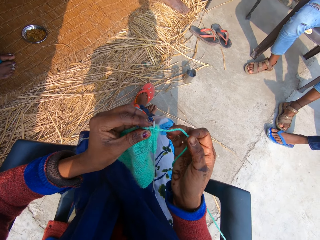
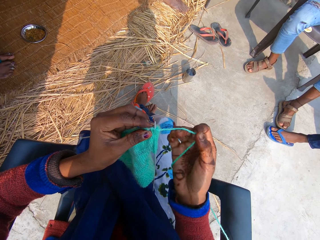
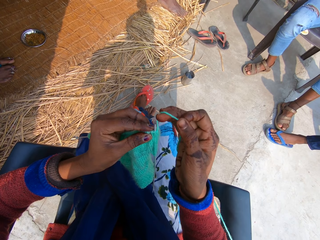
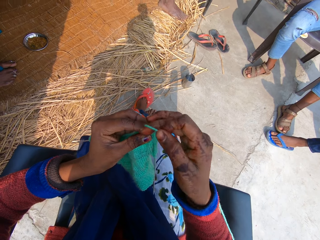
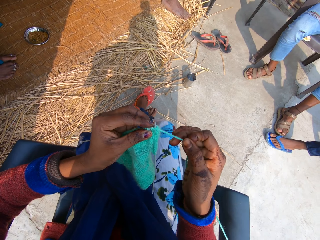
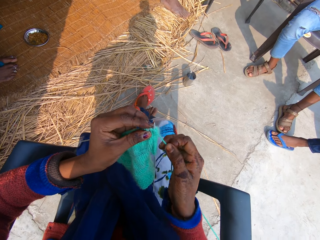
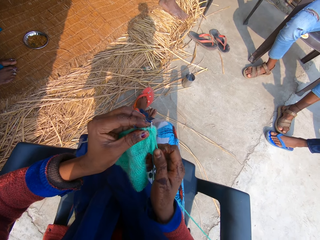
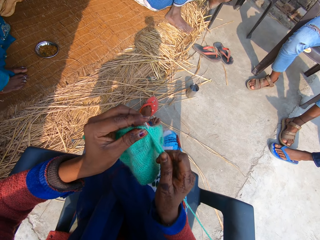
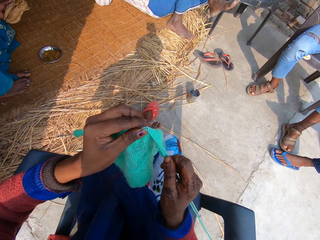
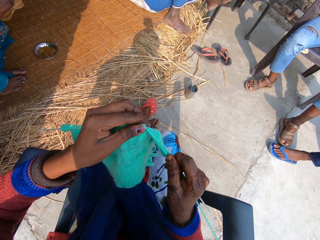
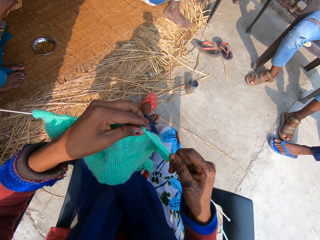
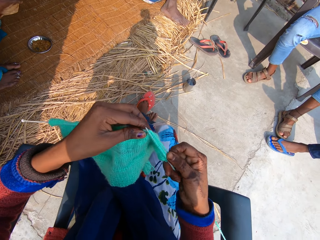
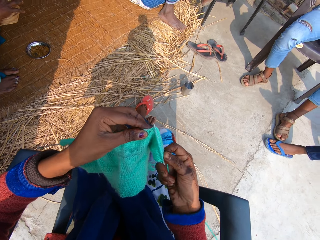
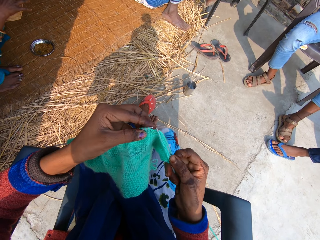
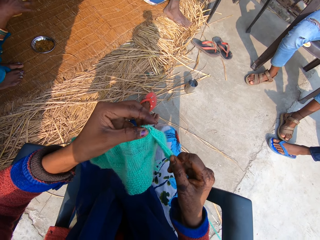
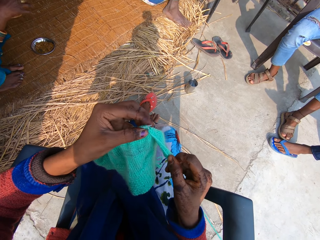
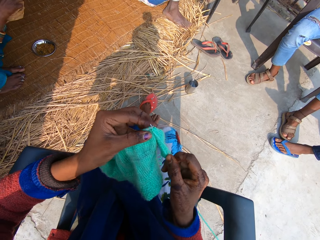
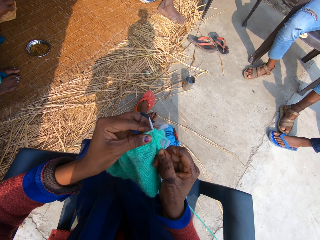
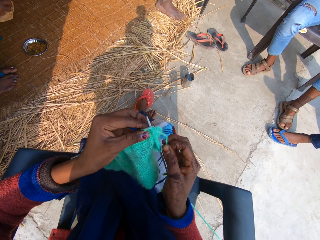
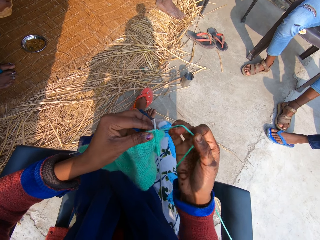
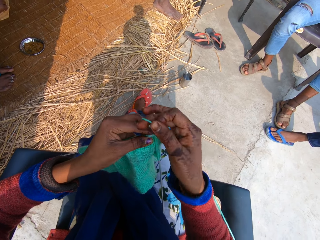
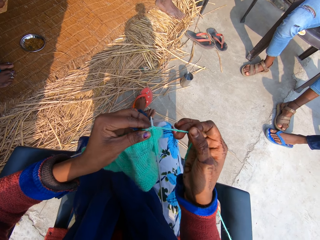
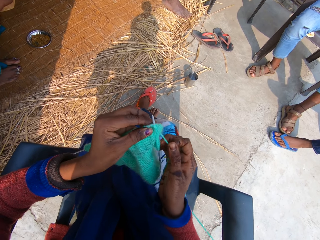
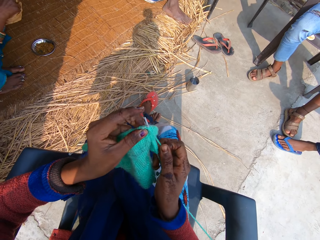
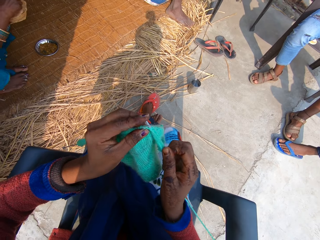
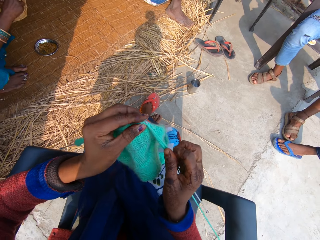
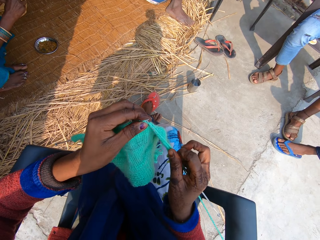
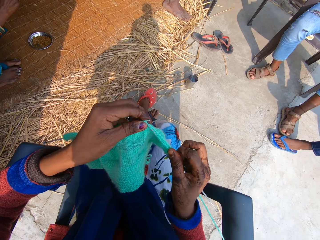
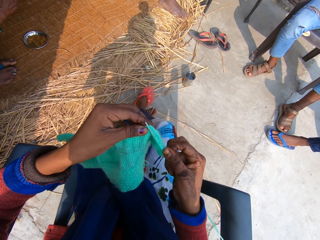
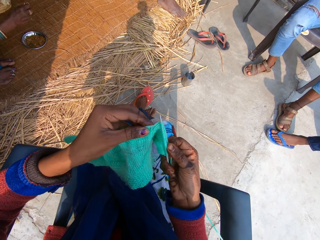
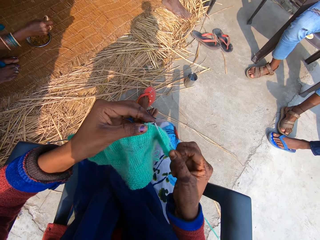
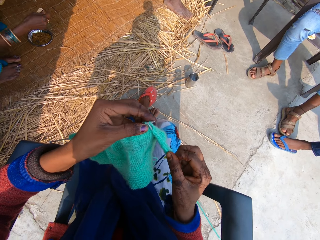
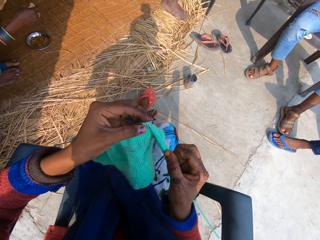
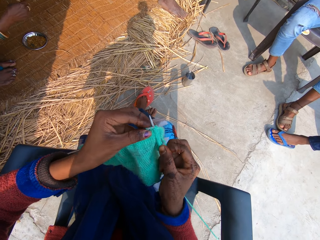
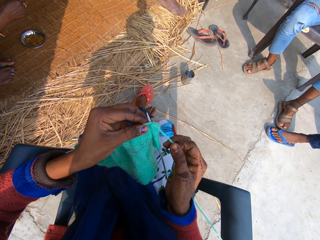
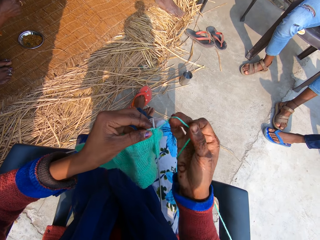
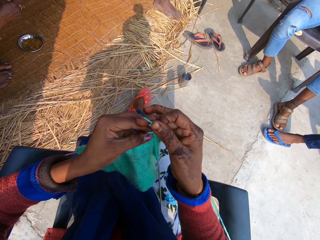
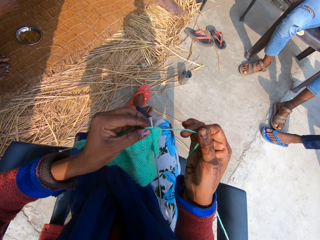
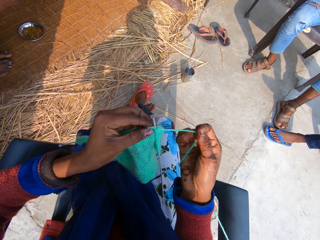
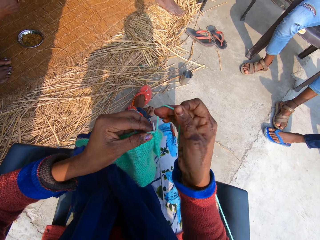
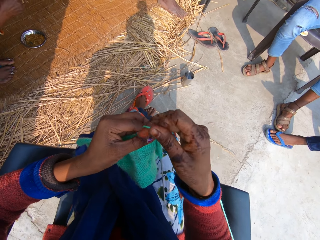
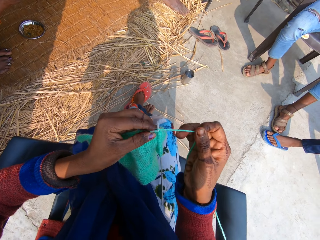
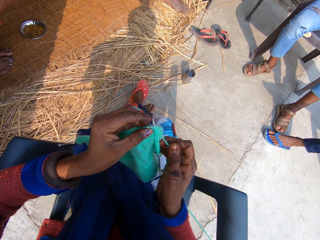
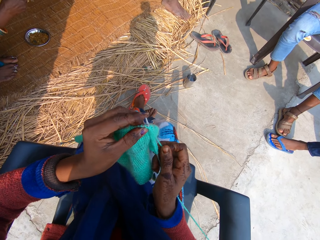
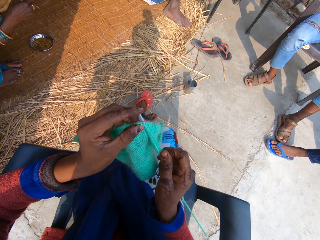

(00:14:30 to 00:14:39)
The camera wearer knits a fabric.

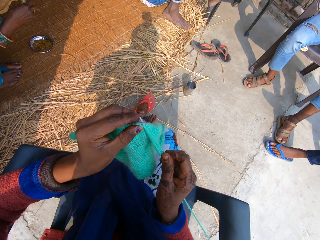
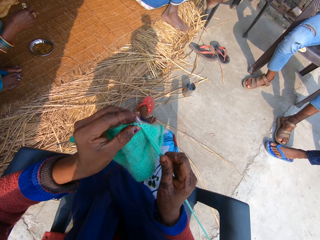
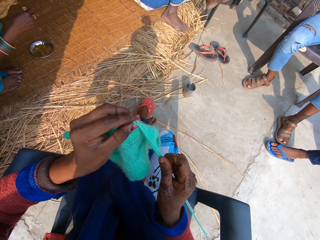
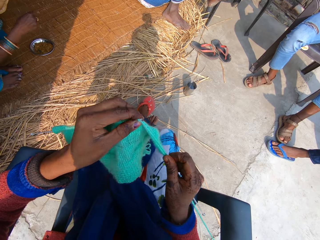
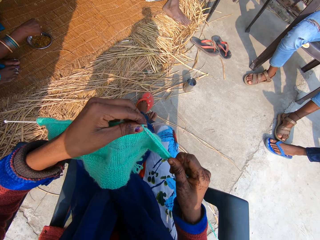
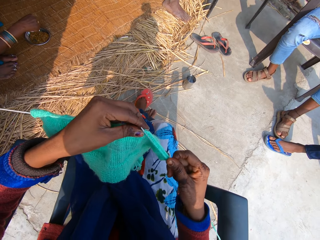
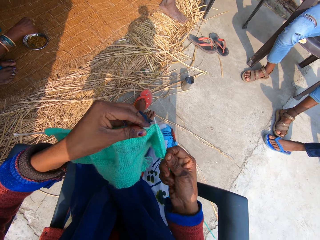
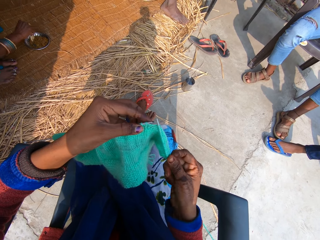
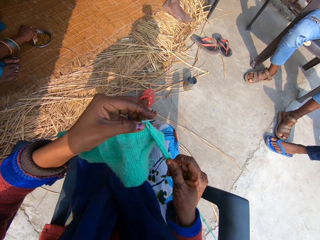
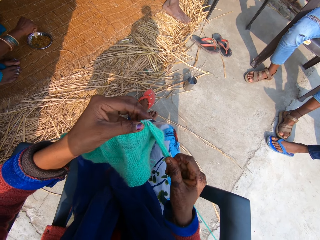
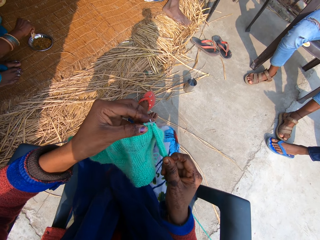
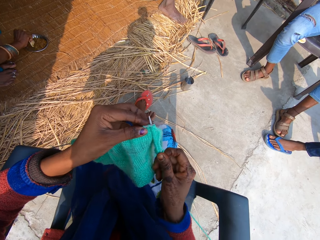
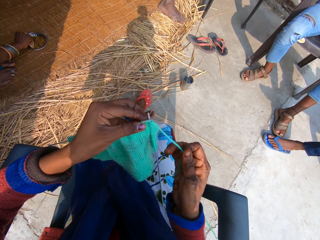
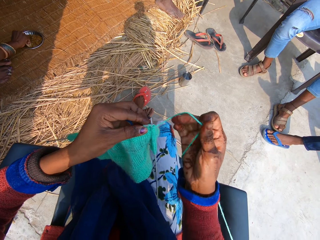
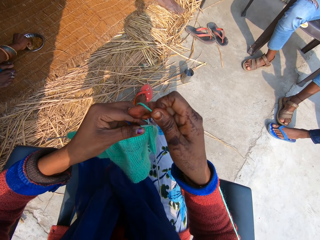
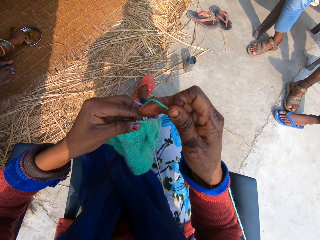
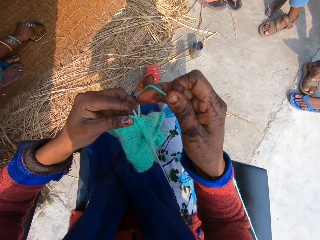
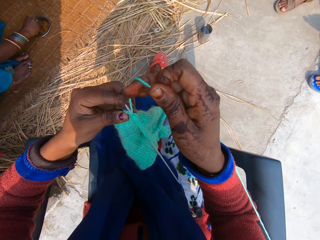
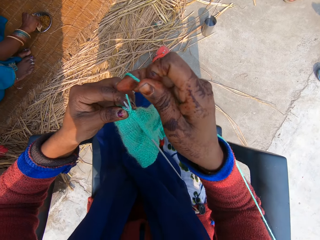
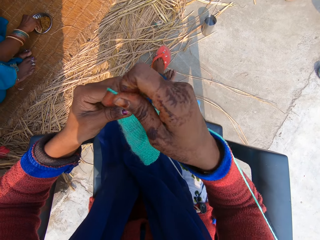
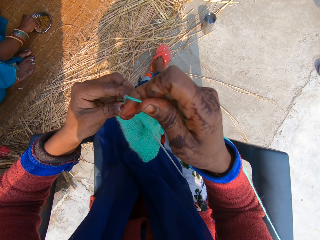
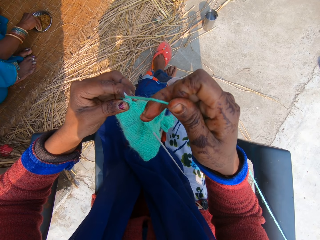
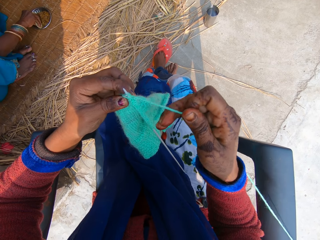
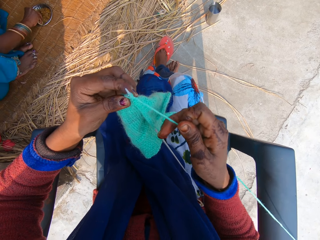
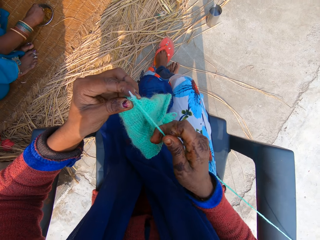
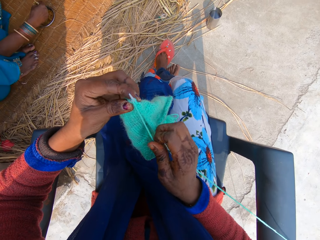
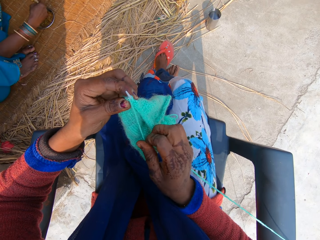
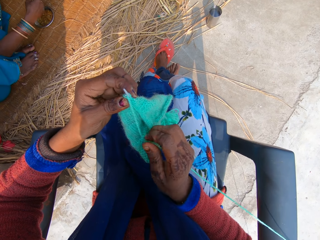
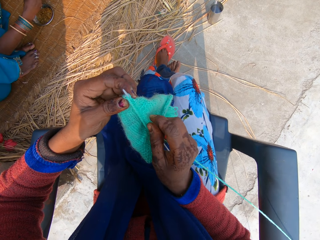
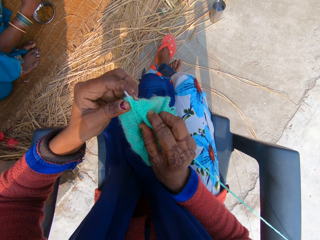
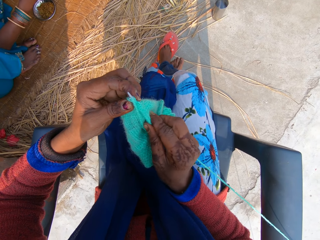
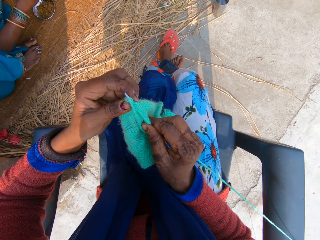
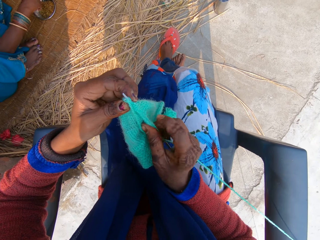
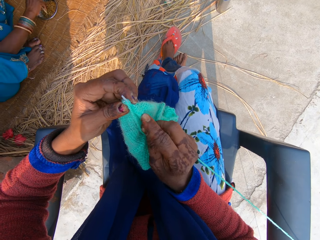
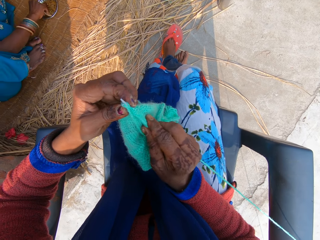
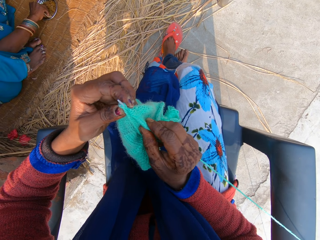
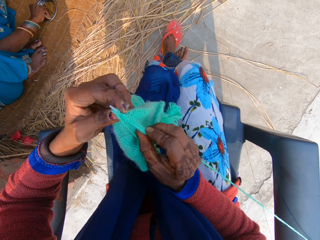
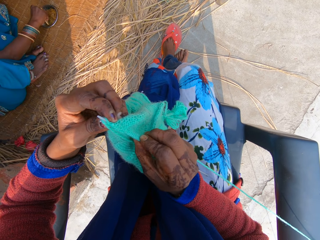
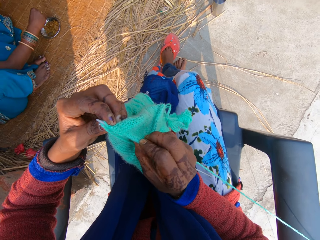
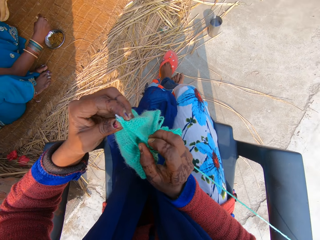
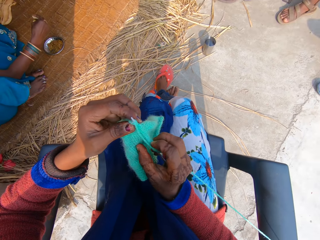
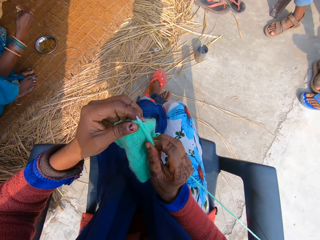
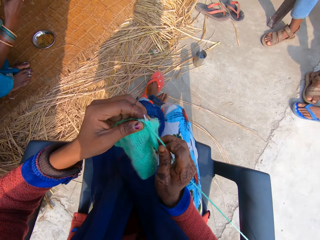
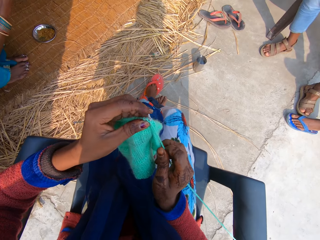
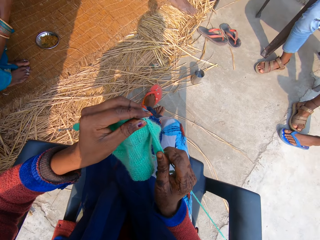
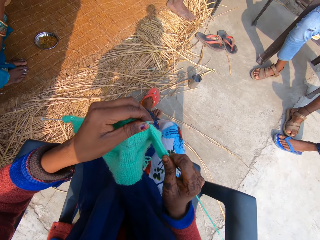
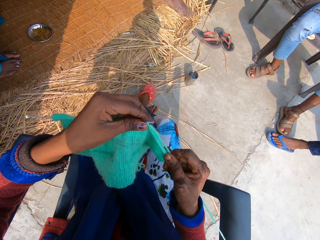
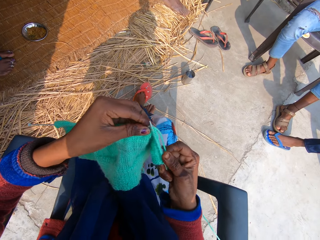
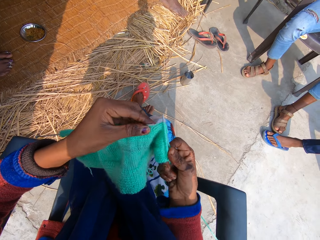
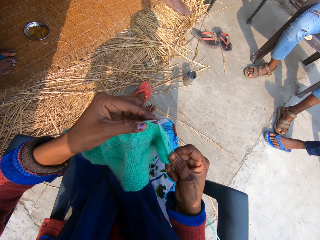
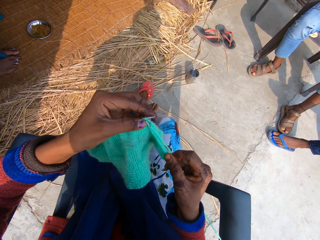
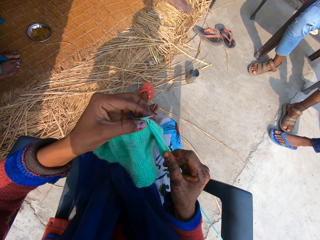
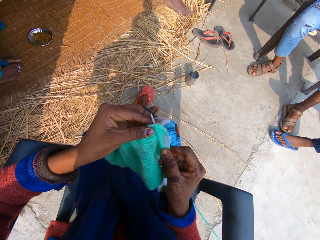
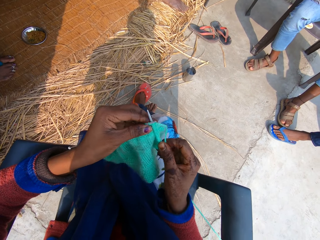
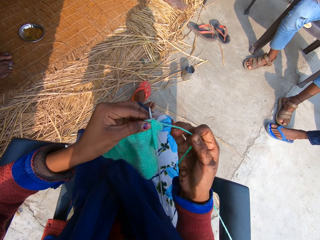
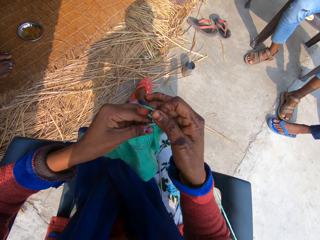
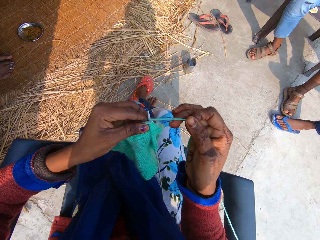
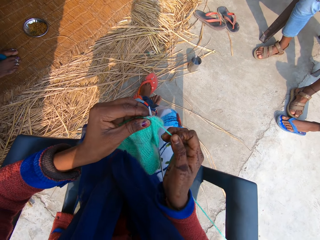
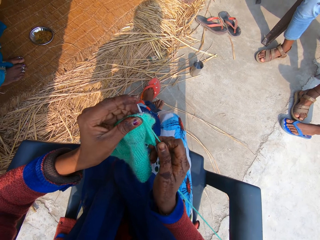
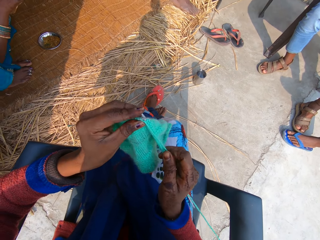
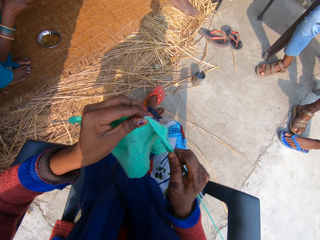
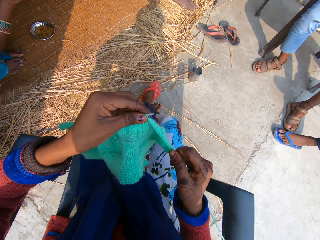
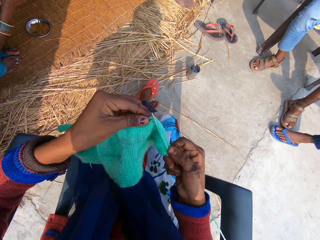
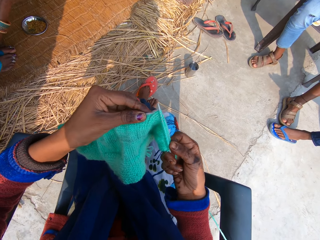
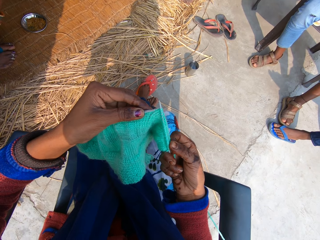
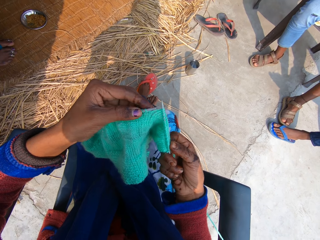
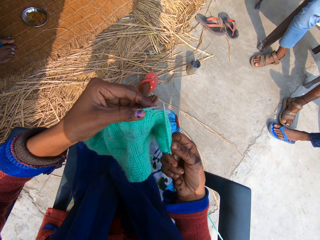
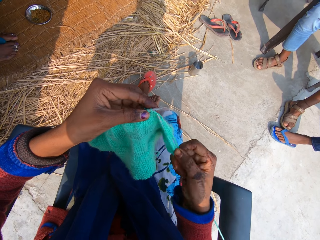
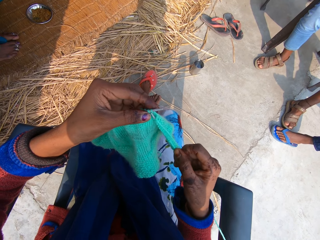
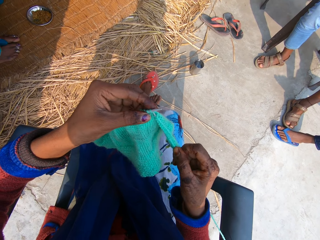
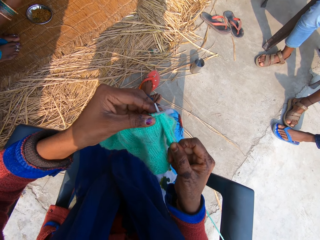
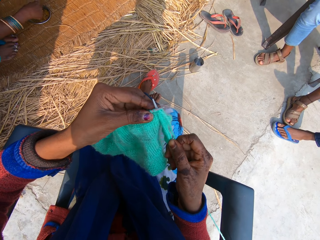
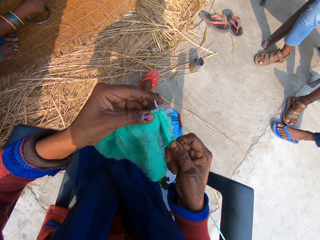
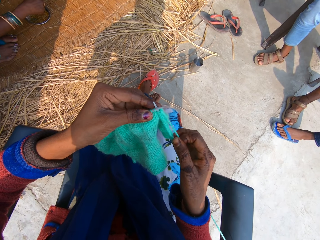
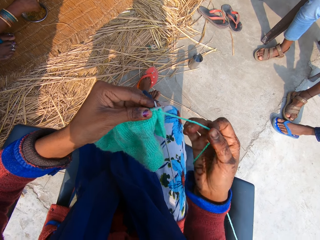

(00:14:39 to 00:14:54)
The camera wearer lifts a yarn. They rub on the fabric with a finger. They turn the fabric. They knit the fabric.
